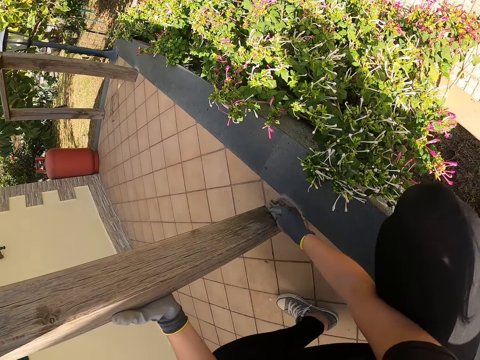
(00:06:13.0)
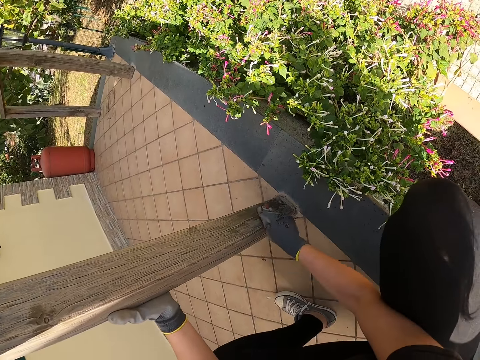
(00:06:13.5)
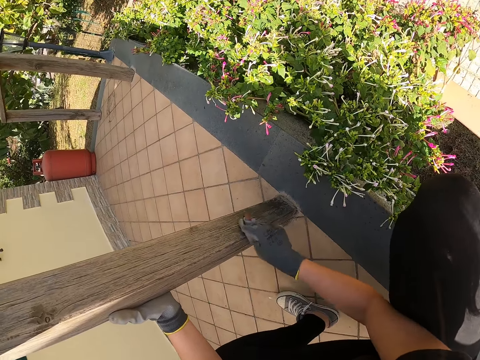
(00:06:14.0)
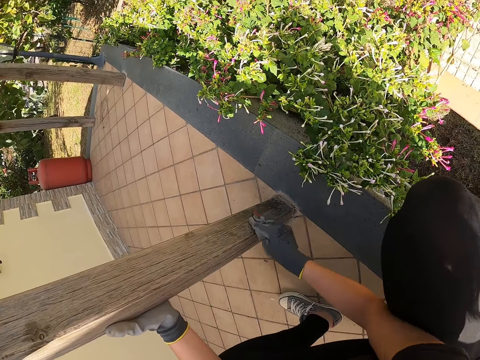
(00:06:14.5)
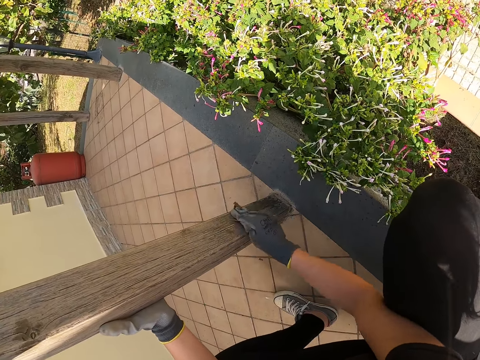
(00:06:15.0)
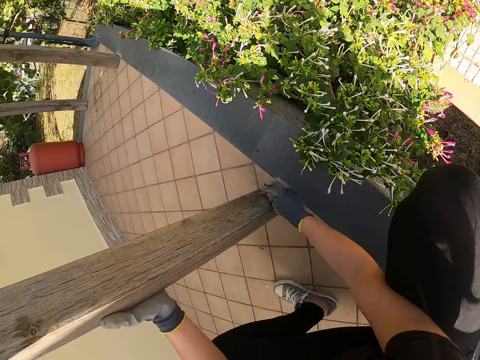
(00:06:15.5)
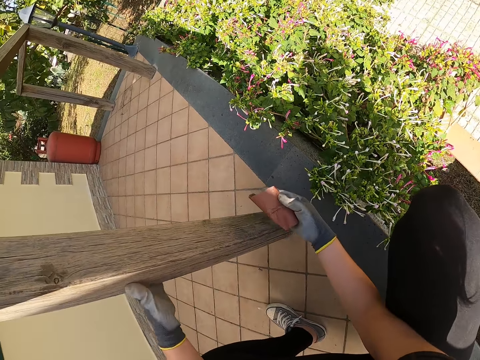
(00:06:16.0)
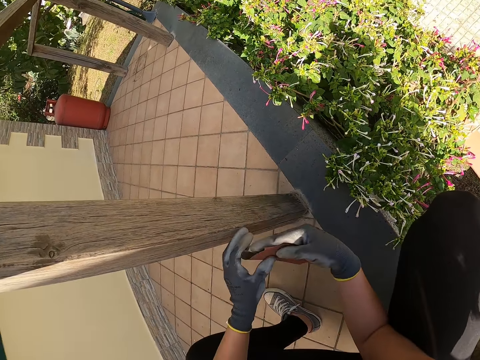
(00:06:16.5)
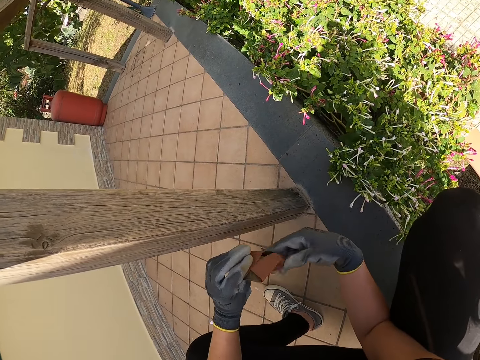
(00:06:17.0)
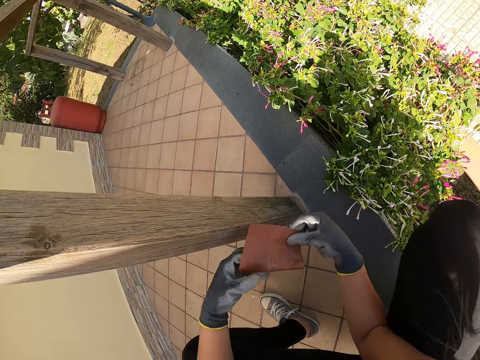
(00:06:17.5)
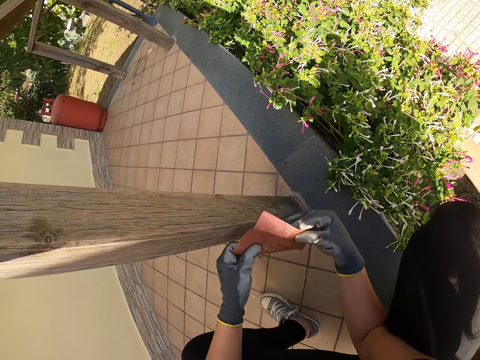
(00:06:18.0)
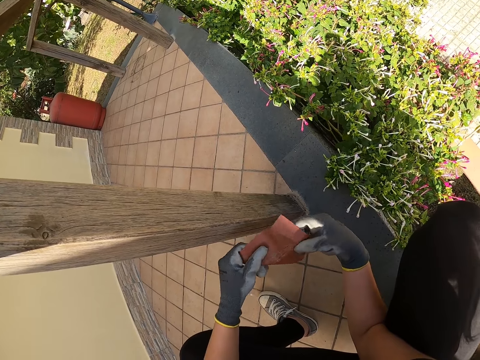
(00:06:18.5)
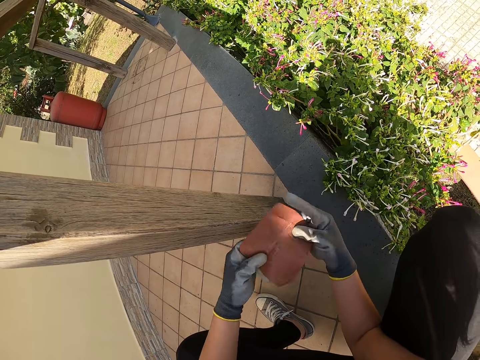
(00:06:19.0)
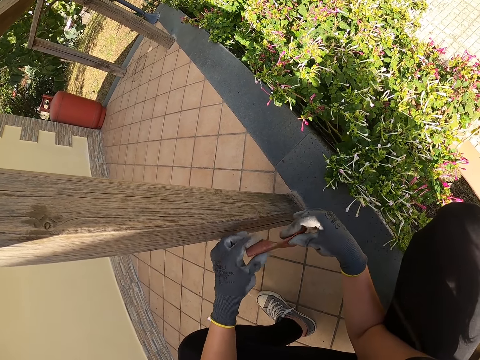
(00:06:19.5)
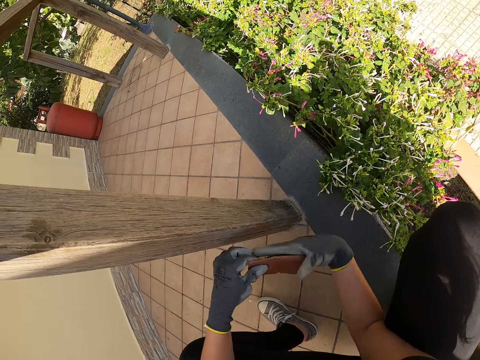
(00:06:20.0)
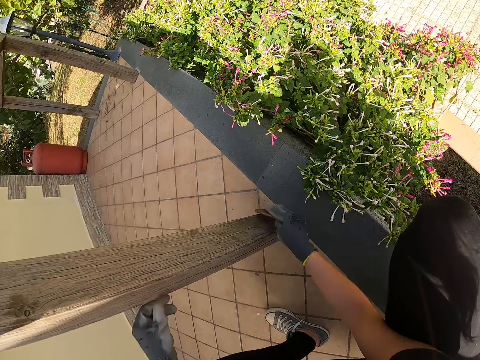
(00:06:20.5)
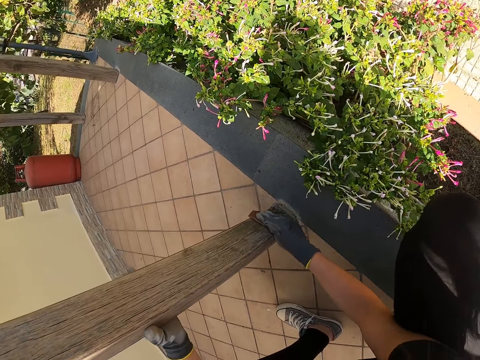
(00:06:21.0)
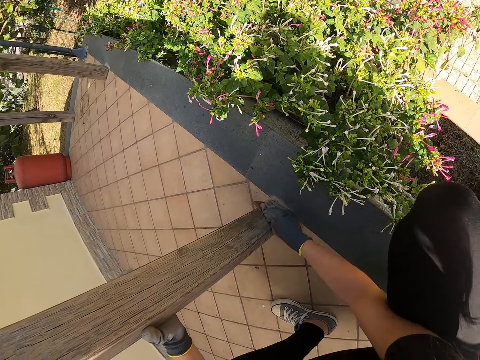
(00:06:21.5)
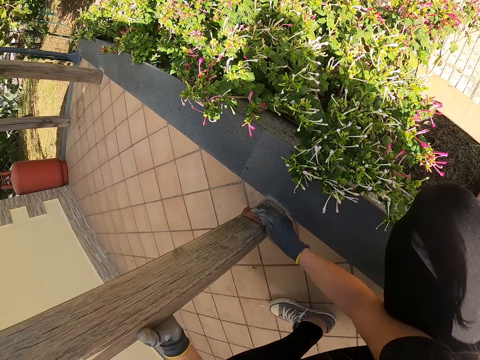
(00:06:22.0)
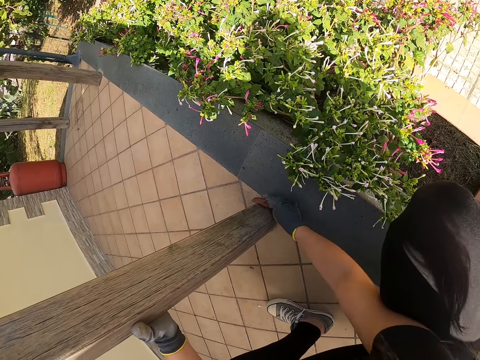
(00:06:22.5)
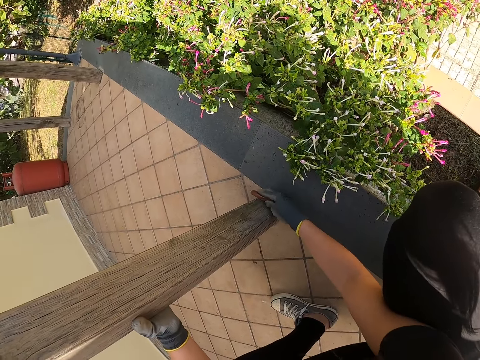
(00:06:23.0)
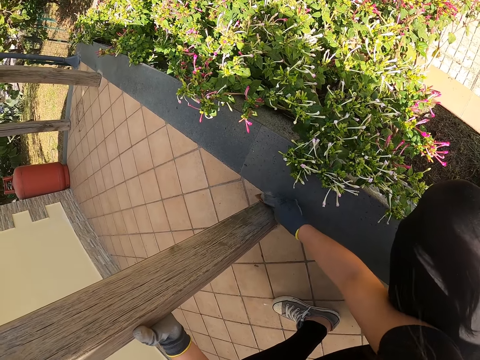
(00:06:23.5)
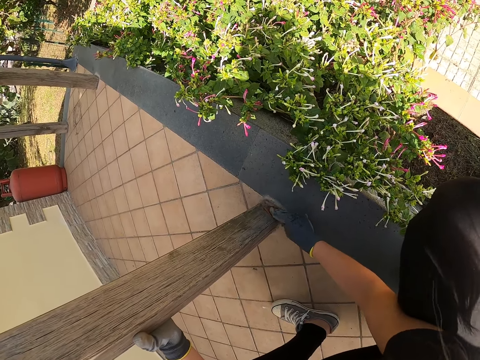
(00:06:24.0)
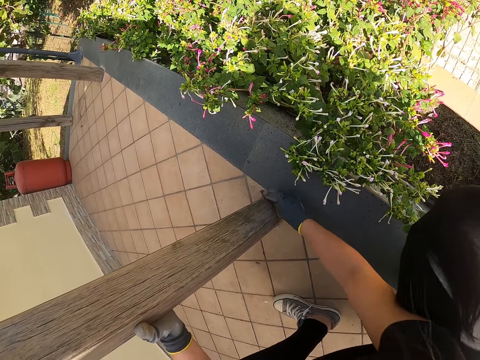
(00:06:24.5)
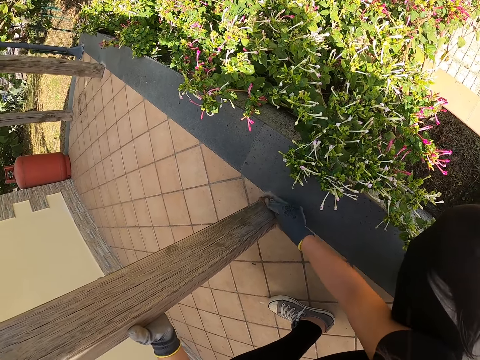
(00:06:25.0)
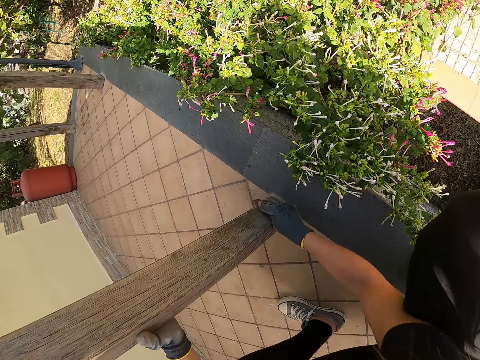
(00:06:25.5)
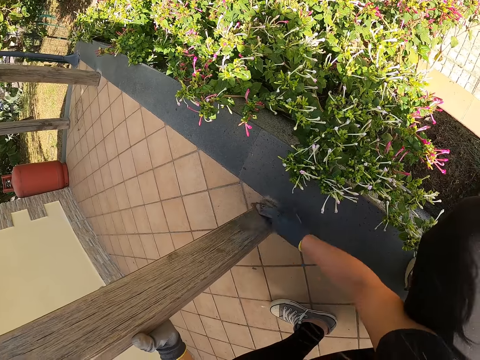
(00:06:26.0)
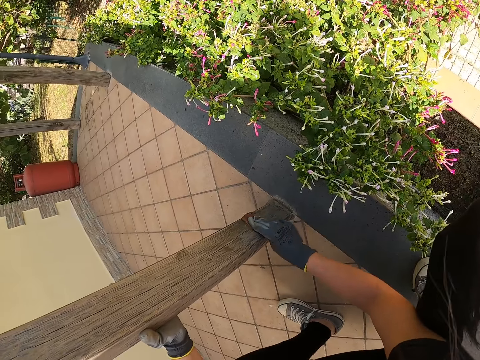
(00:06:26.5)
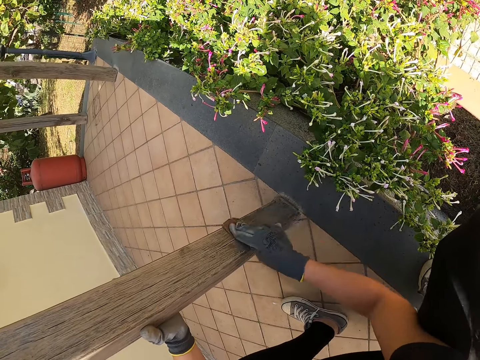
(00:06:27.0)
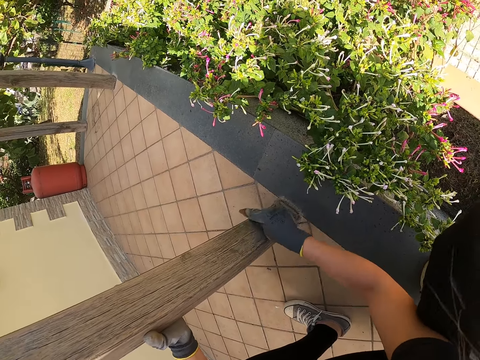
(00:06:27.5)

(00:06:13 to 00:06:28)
The camera wearer folds the sandpaper with both hands. They unfold the sandpaper. They smooth the pole of the wooden fence with the sandpaper.

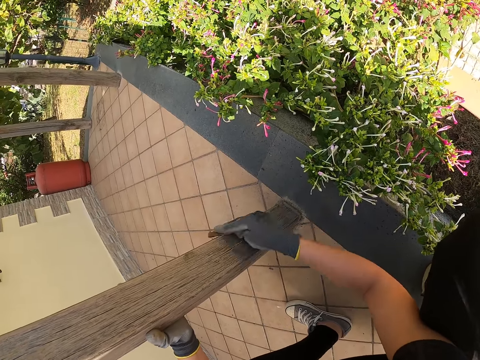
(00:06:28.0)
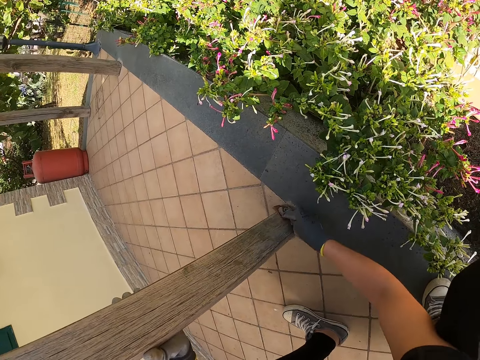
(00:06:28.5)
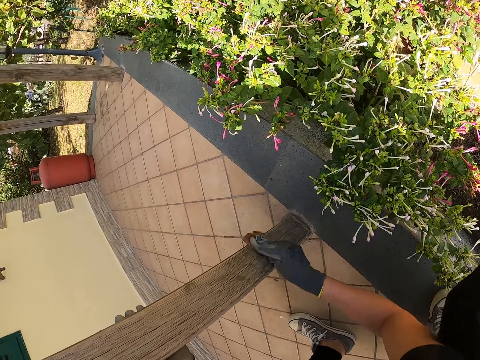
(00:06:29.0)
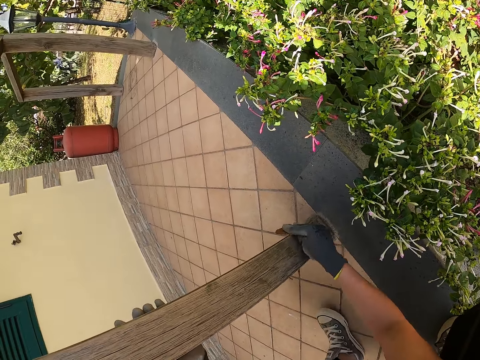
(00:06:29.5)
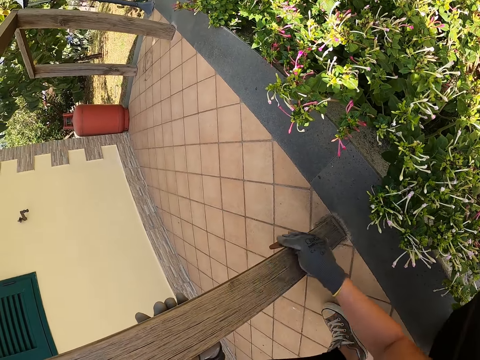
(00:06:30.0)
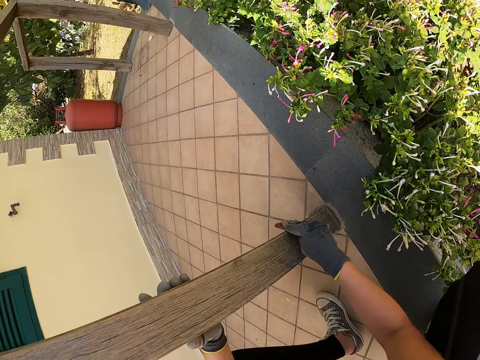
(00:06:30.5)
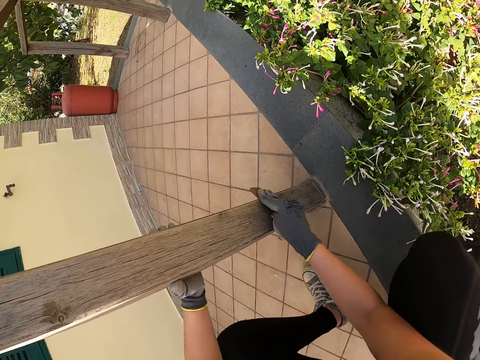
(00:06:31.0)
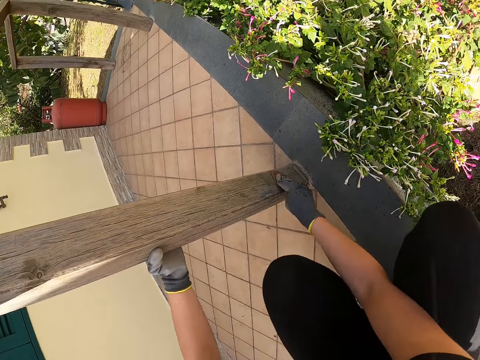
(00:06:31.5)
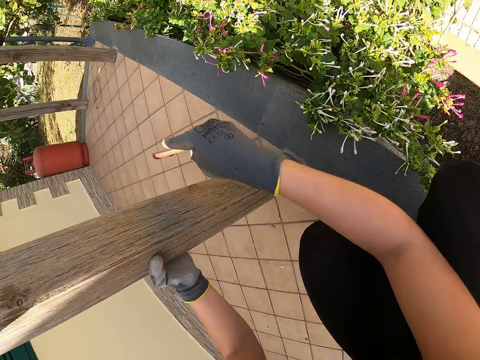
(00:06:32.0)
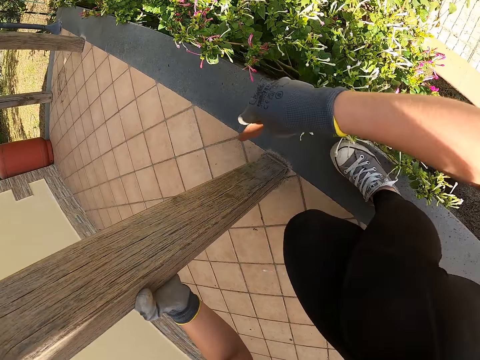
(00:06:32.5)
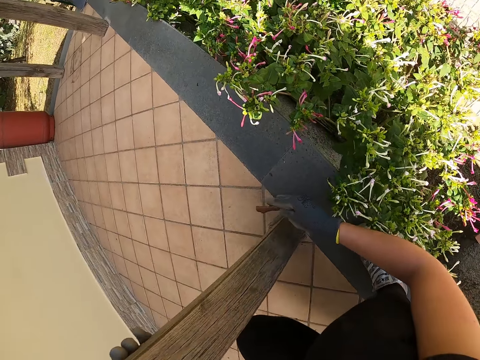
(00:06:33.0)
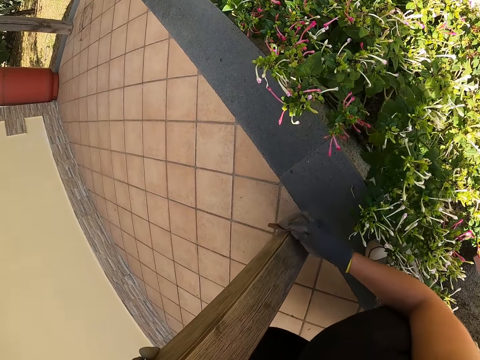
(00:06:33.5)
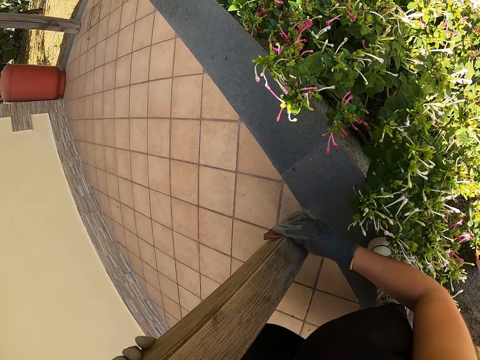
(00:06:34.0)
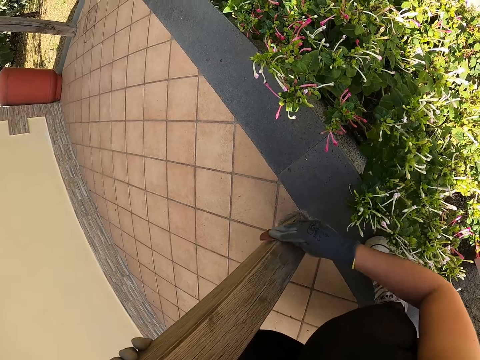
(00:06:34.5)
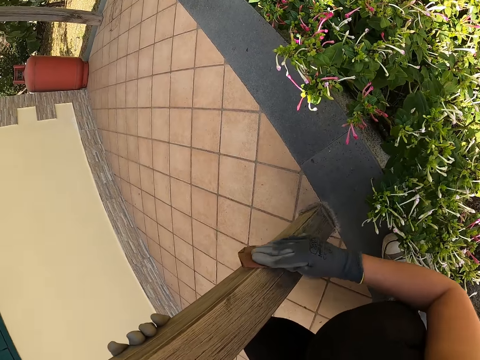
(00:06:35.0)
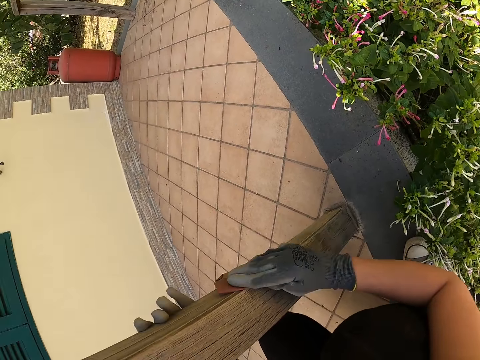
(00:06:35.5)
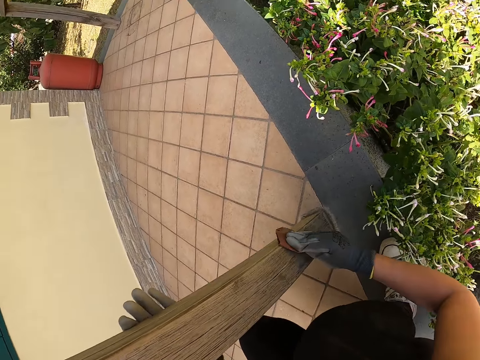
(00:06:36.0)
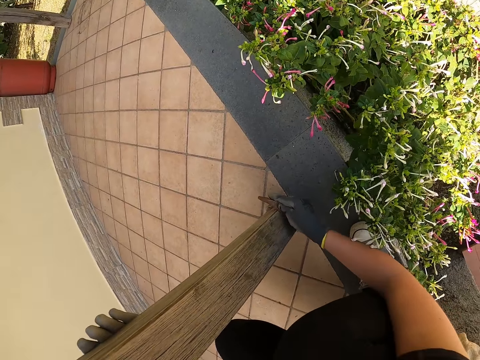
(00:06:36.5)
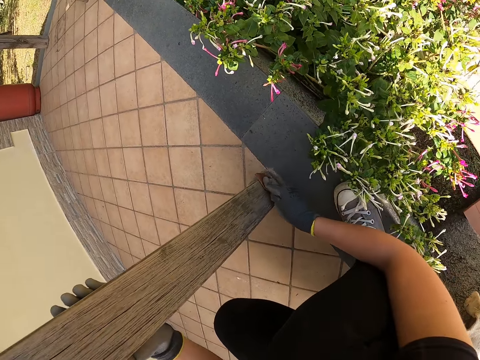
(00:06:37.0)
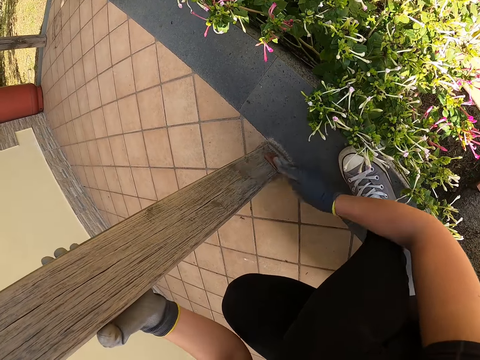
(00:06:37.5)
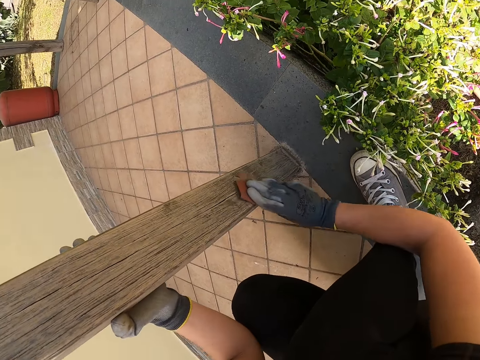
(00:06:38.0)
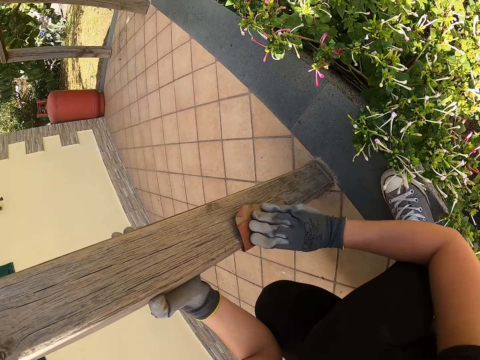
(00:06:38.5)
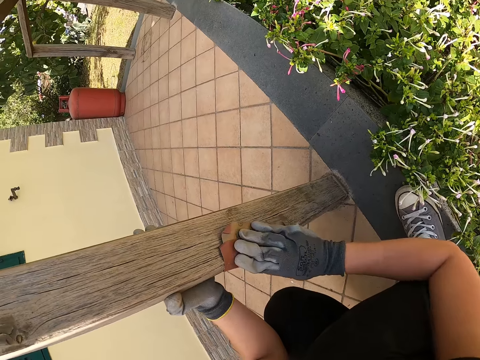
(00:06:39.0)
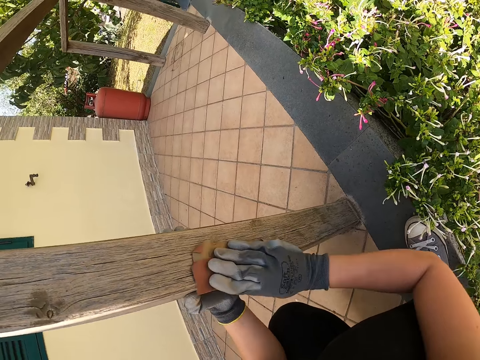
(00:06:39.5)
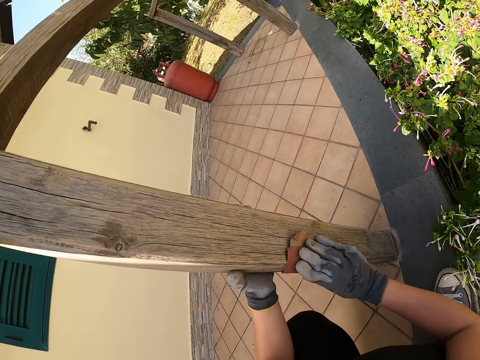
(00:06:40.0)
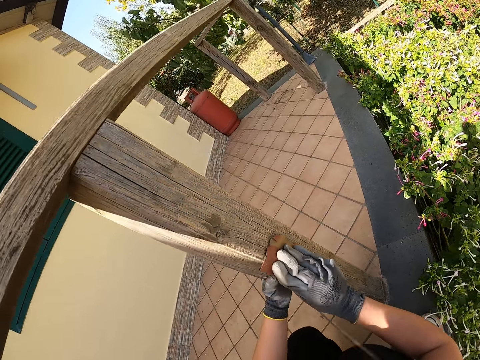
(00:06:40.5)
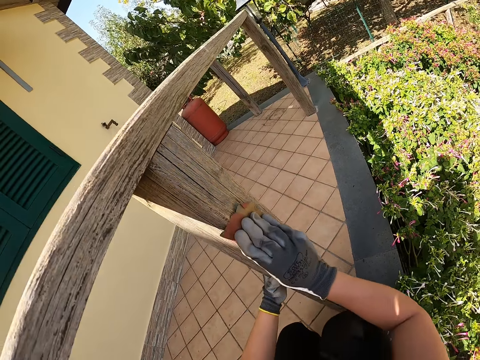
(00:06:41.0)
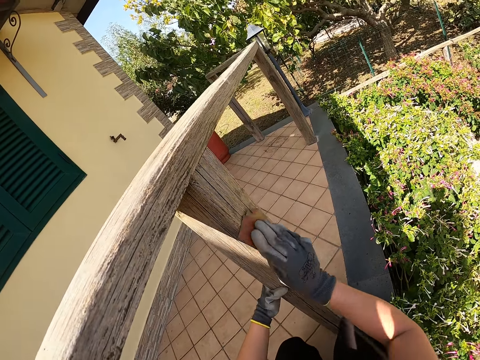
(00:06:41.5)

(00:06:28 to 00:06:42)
The camera wearer moves a bit. They smooth the pole of the wooden fence with sandpaper.
